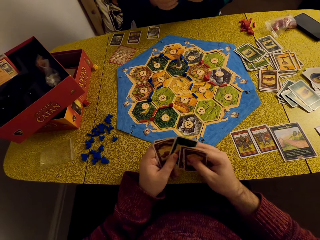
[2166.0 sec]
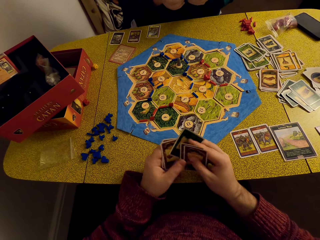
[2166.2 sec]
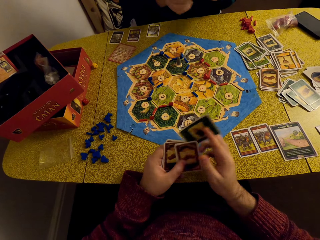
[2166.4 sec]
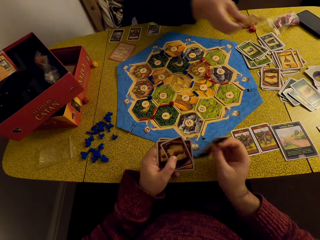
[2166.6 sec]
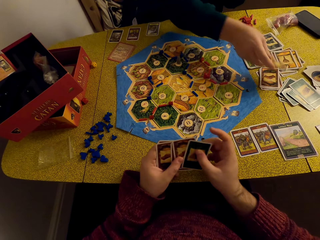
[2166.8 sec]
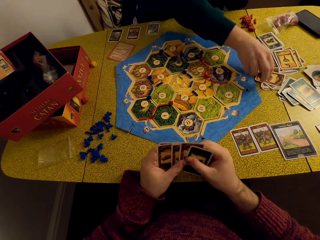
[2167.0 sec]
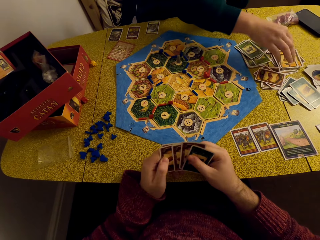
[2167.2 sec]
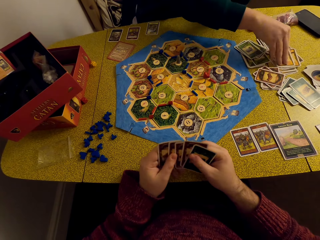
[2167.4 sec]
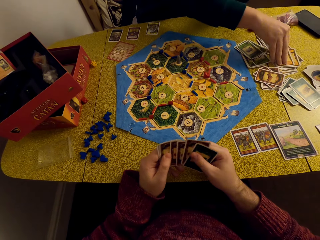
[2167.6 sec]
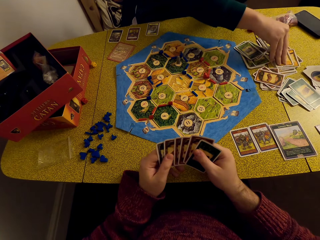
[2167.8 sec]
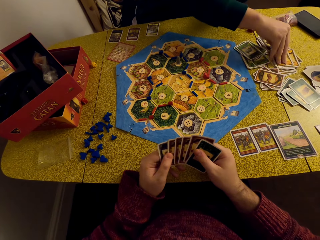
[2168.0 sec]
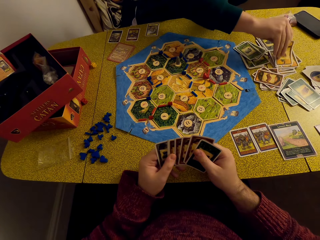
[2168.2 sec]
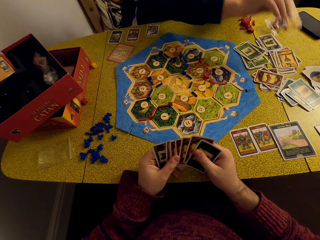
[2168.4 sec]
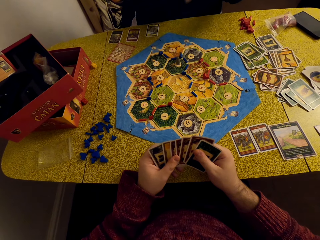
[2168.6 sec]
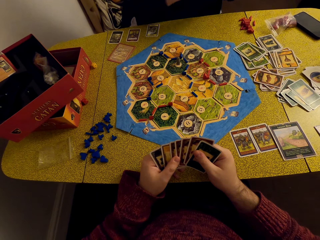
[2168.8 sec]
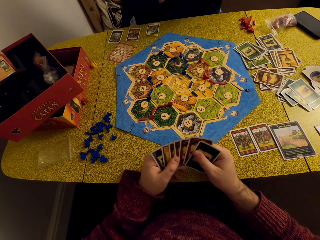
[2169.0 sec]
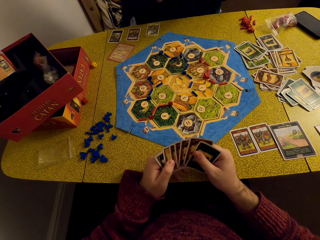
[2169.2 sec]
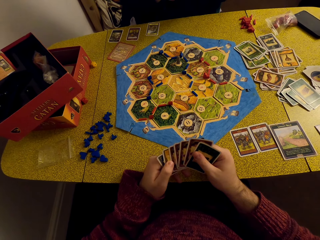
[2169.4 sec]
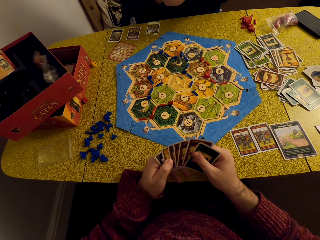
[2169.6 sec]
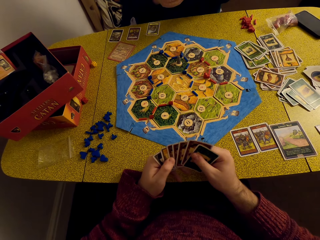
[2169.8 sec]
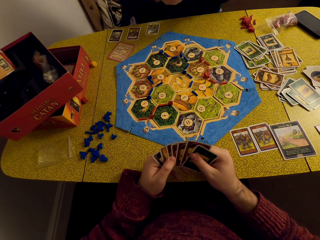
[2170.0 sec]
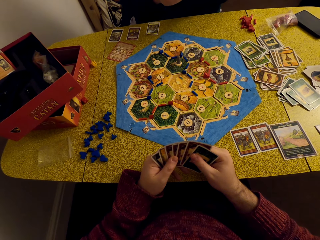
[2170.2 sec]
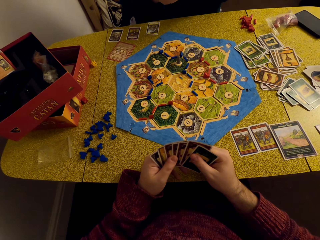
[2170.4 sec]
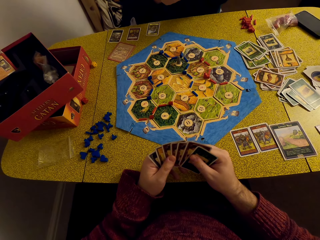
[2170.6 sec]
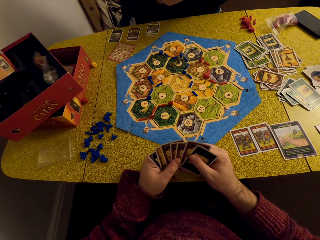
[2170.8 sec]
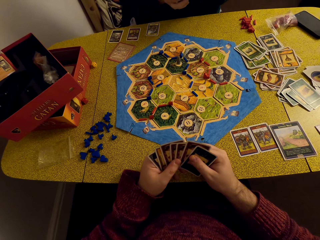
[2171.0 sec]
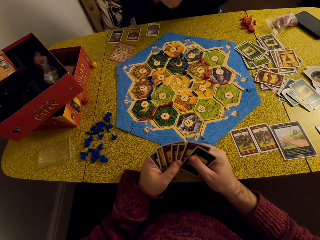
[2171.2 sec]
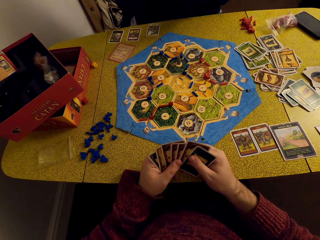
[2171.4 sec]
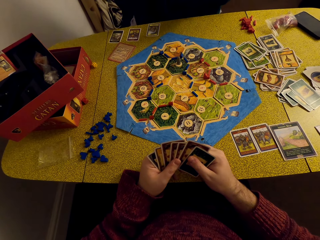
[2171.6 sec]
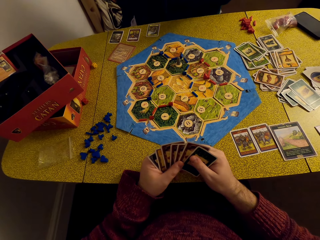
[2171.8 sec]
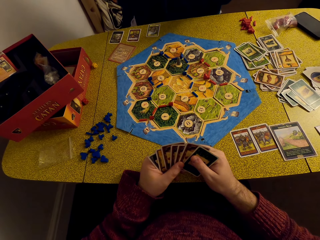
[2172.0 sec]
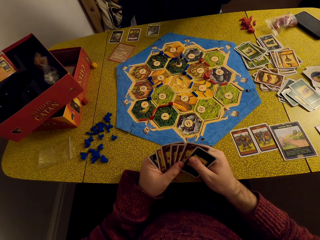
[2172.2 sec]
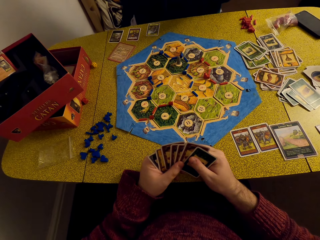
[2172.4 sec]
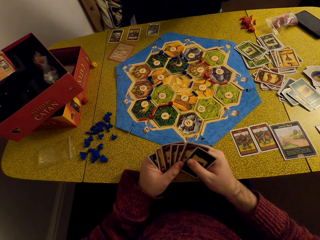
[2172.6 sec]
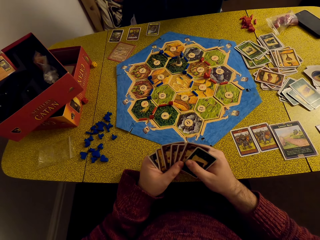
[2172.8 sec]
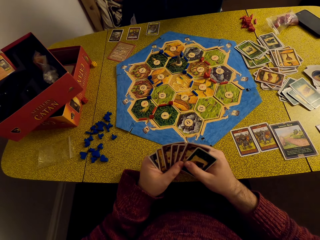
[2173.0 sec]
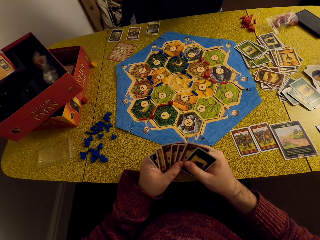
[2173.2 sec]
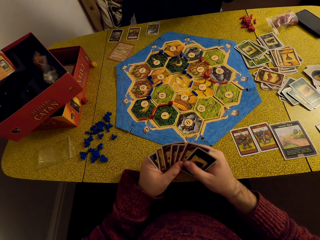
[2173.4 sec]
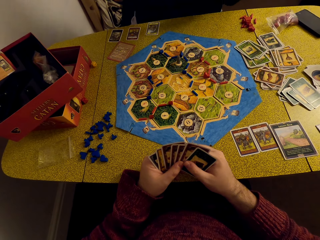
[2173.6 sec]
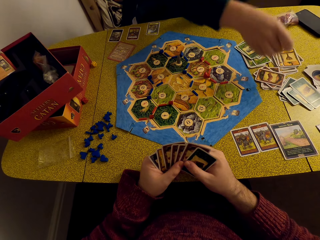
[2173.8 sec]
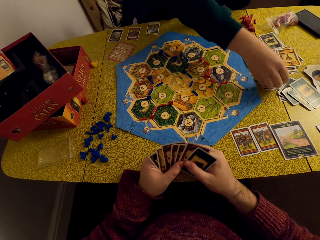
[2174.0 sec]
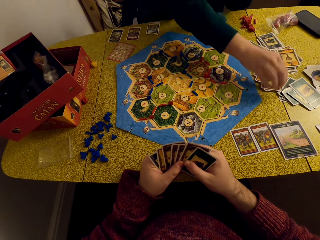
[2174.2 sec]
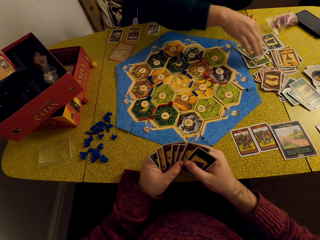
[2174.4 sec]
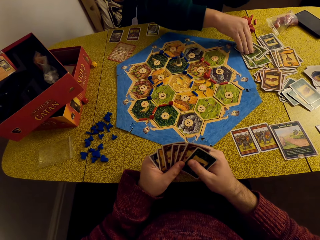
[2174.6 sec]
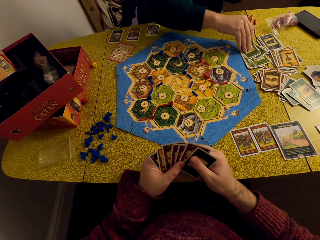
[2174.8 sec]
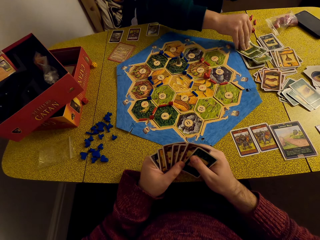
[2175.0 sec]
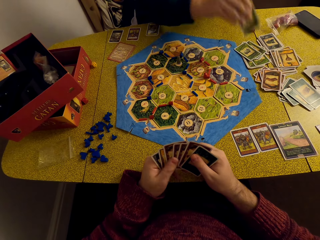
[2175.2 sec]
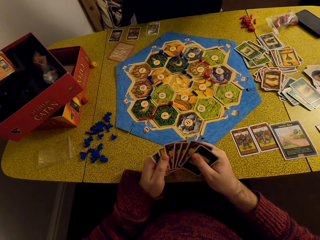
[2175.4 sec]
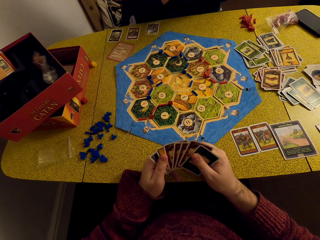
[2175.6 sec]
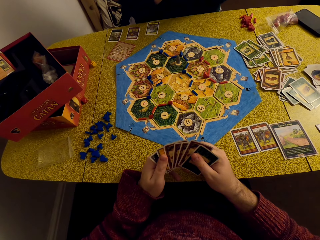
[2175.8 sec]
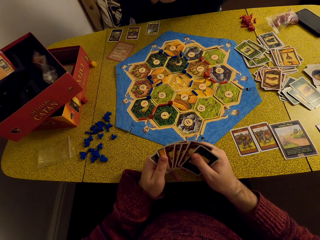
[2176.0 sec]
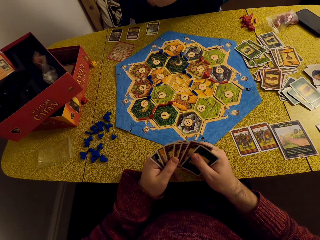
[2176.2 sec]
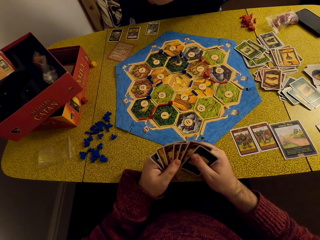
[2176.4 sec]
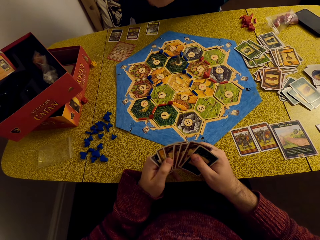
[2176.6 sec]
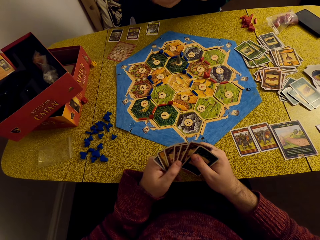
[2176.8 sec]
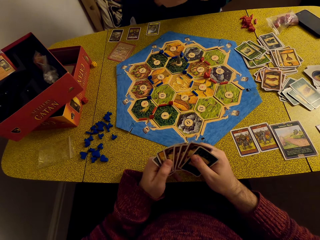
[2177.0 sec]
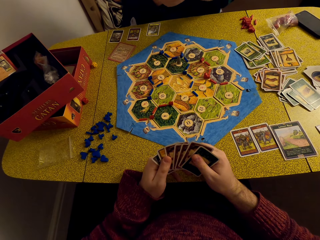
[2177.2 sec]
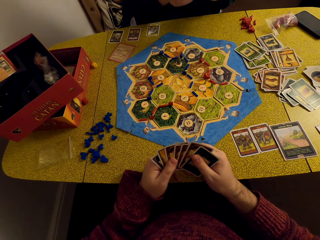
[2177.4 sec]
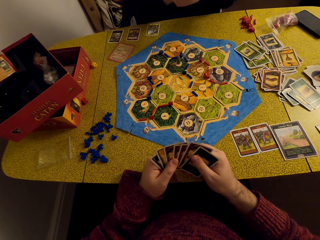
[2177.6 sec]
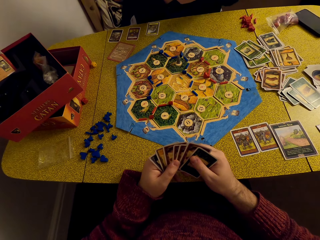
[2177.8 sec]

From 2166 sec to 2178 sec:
A woman places the card on the table. The camera wearer shuffles cards. The woman picks a card. The camera wearer converses with the woman. The woman drops a card on the other cards and picks a card from the table.

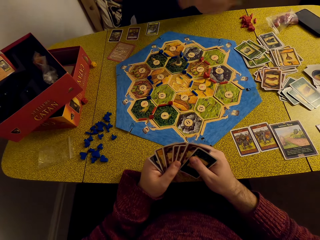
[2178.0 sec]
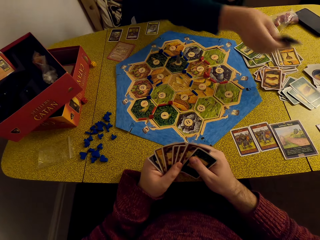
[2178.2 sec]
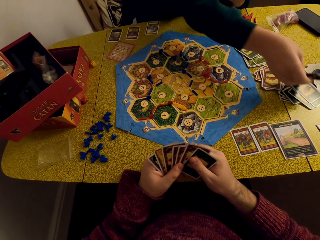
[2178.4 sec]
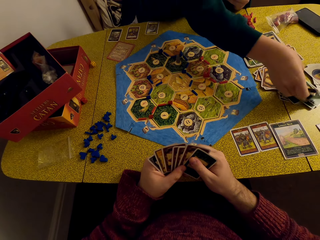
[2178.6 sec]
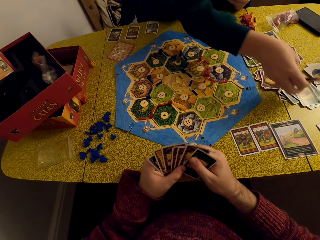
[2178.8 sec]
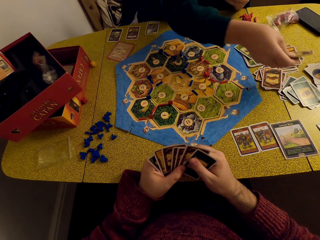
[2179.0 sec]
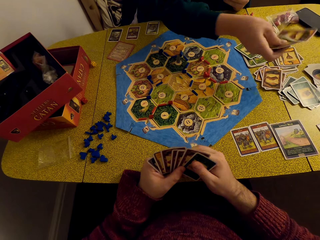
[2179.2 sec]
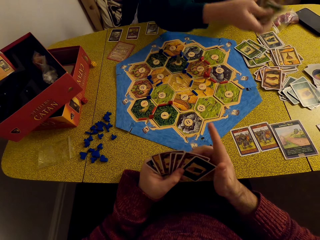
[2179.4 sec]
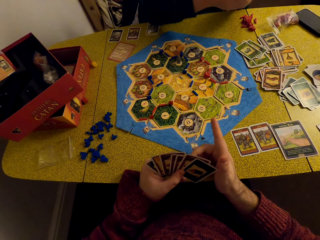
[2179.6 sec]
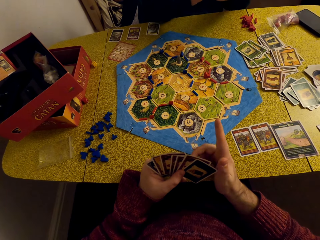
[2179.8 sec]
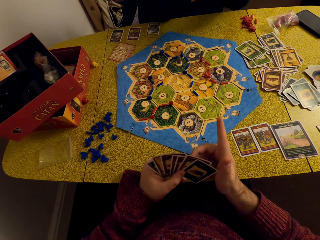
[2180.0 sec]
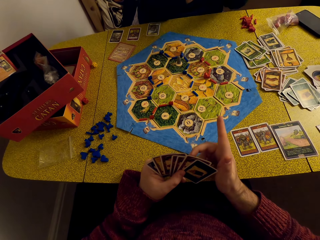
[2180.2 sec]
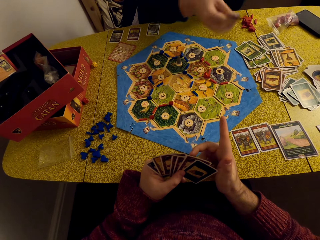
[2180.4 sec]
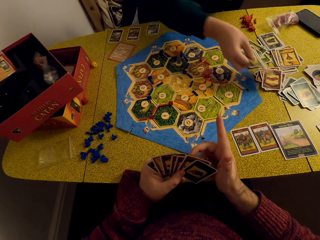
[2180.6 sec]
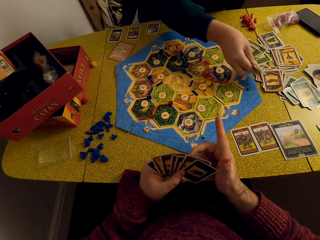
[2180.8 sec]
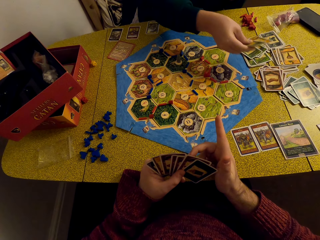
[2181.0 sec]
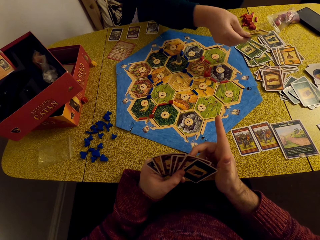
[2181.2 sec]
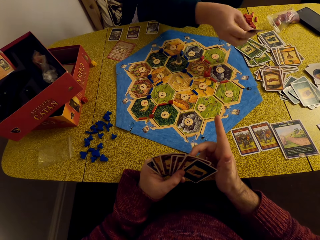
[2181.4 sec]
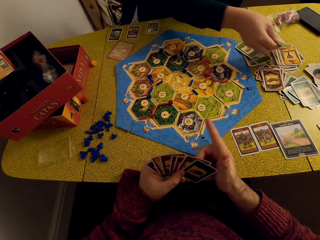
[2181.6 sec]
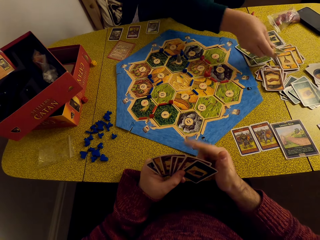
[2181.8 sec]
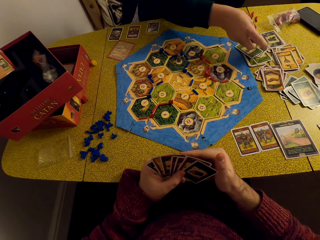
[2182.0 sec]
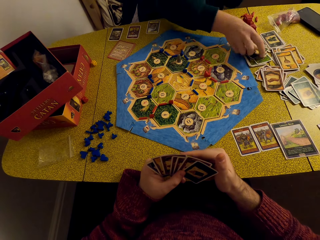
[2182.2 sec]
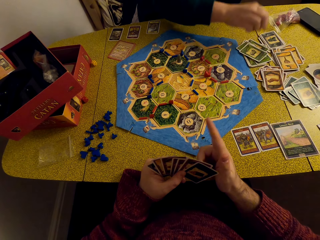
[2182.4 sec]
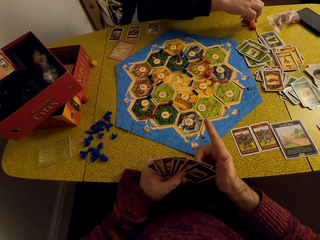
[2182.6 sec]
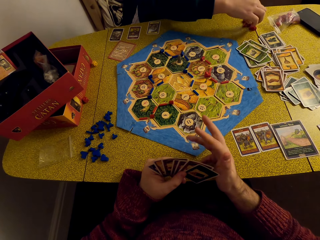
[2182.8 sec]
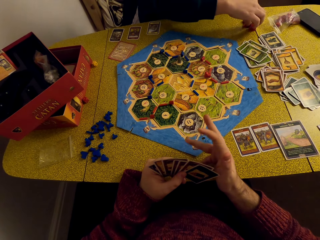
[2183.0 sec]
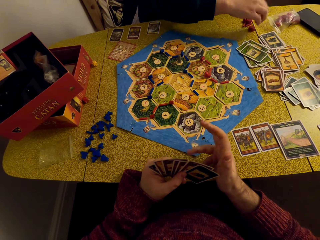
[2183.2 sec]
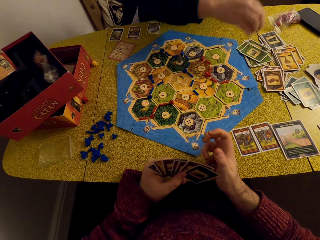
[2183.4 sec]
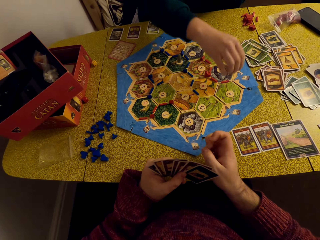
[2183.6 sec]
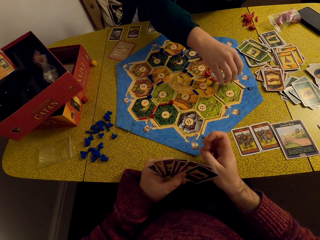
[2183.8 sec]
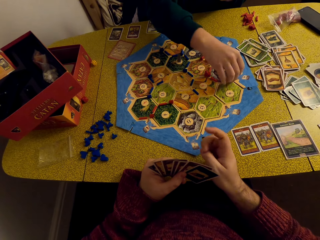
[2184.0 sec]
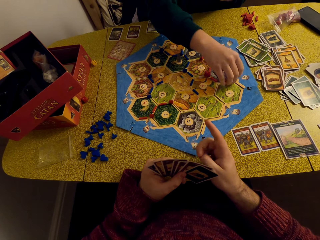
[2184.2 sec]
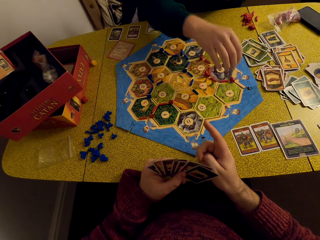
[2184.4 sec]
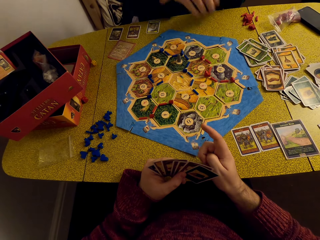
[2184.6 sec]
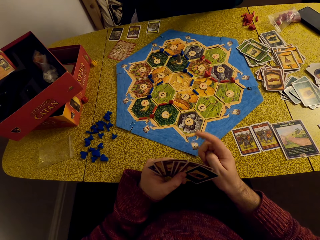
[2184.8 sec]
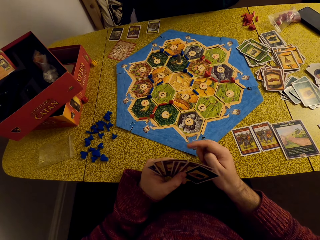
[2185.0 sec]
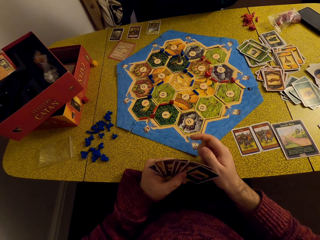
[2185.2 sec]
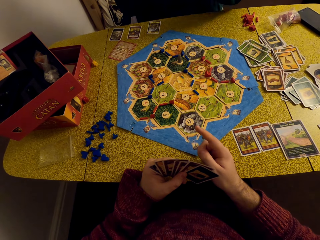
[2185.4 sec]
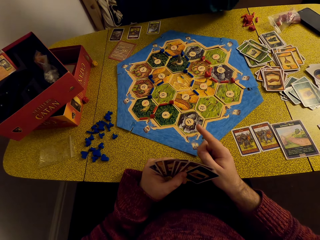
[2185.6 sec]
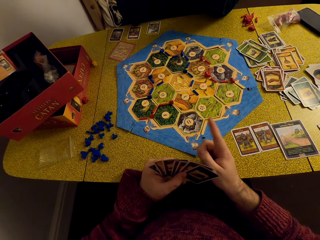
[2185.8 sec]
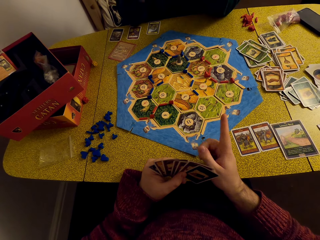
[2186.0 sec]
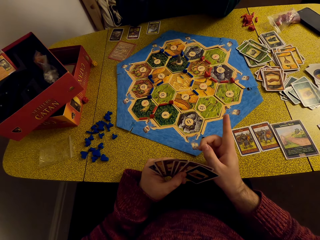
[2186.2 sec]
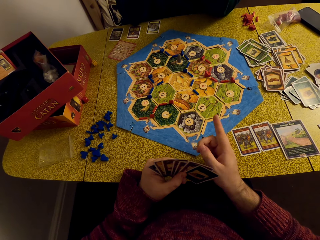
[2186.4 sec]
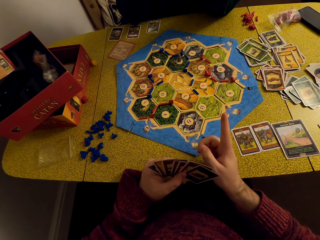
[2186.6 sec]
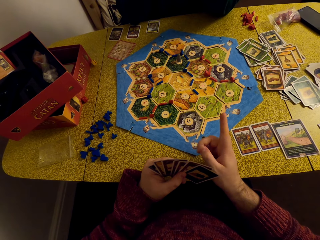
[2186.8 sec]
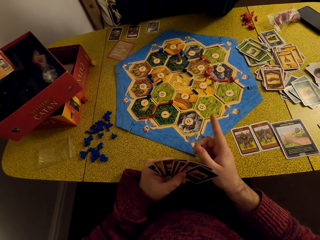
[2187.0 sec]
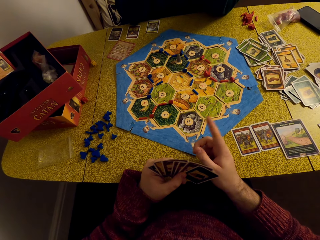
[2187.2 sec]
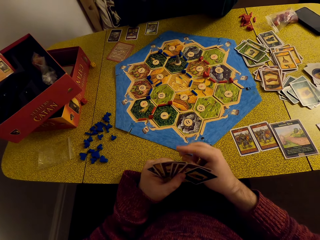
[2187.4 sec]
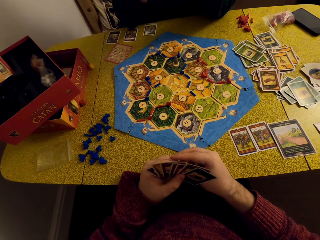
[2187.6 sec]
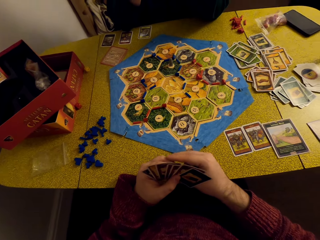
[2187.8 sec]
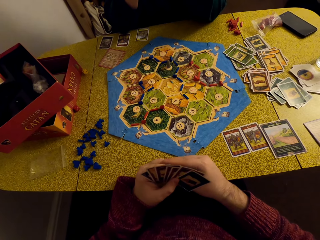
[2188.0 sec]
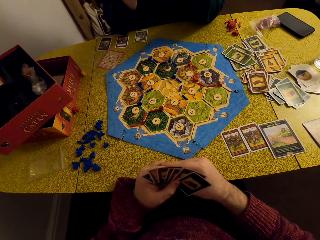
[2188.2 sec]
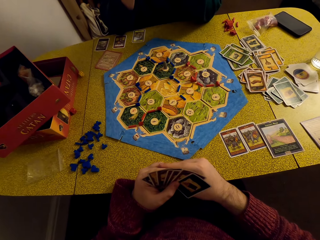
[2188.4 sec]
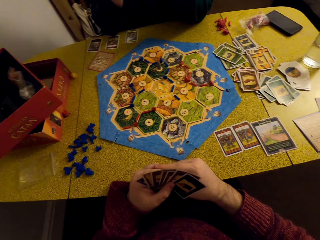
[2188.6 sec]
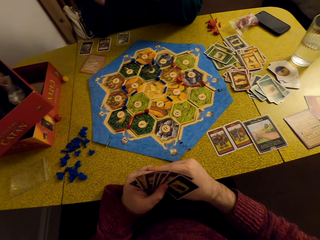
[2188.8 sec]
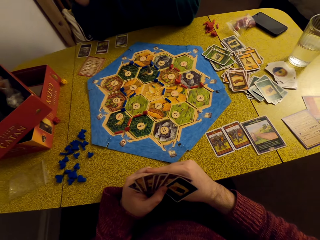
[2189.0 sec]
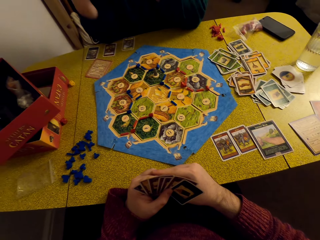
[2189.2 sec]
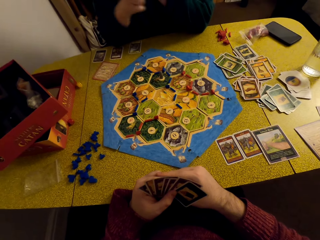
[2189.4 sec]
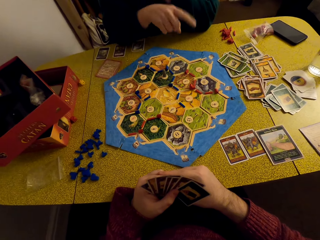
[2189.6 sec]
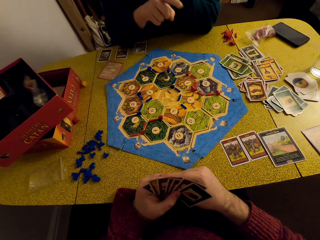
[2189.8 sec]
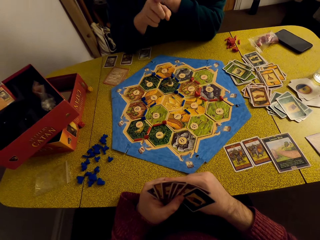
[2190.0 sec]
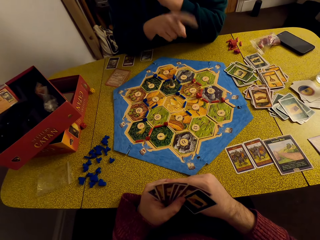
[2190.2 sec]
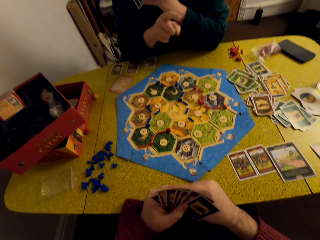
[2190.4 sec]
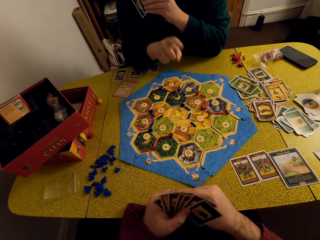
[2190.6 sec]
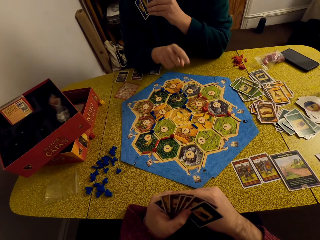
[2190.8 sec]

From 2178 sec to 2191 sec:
The camera wearer converses with the woman. The woman drops cards on the other cards on the table. The woman takes a robber on the table and places the robber on a hex tile. The camera wearer converses with the woman.
